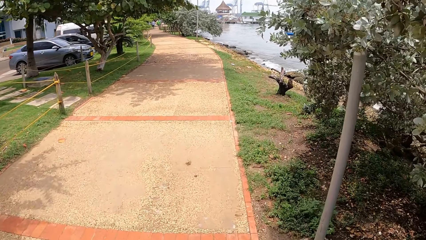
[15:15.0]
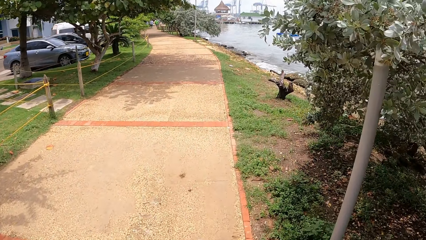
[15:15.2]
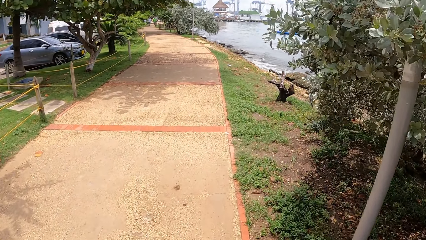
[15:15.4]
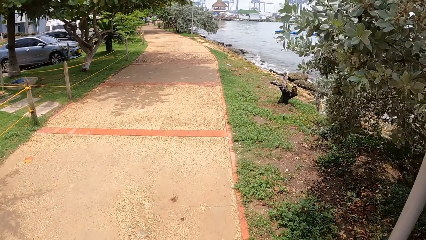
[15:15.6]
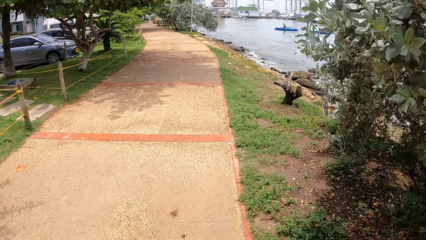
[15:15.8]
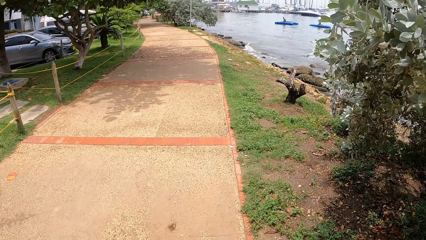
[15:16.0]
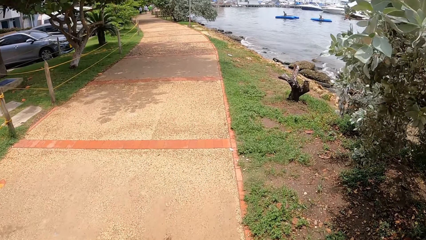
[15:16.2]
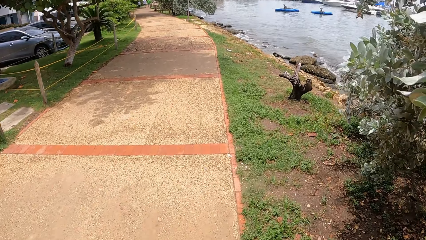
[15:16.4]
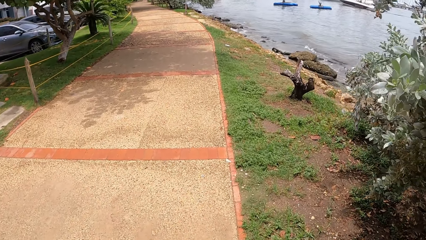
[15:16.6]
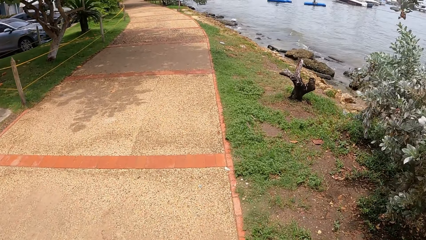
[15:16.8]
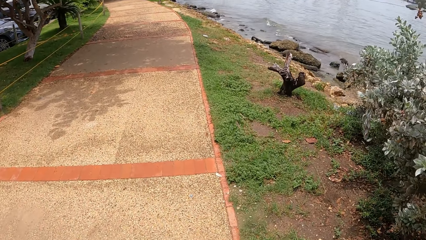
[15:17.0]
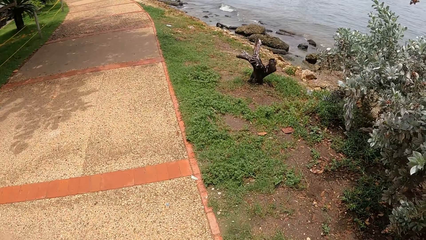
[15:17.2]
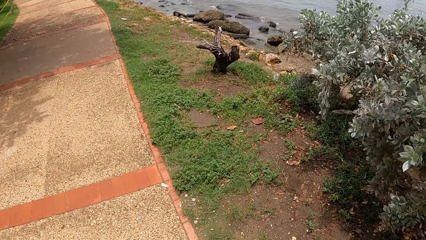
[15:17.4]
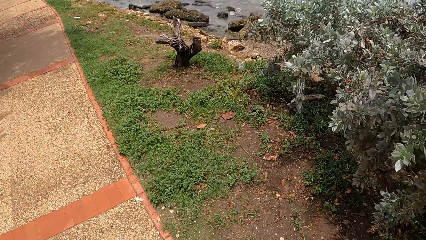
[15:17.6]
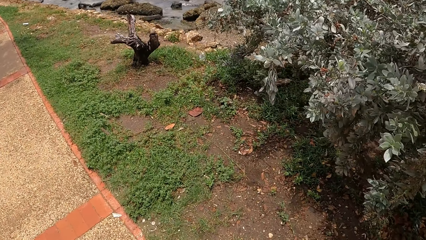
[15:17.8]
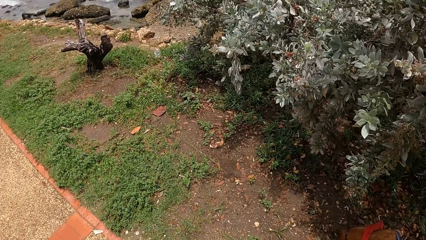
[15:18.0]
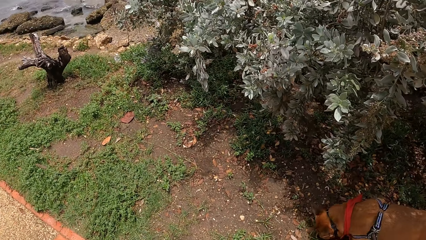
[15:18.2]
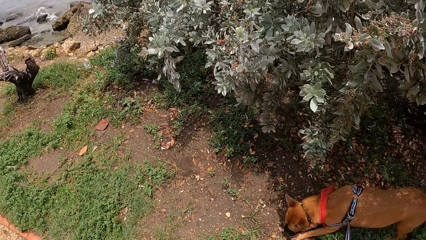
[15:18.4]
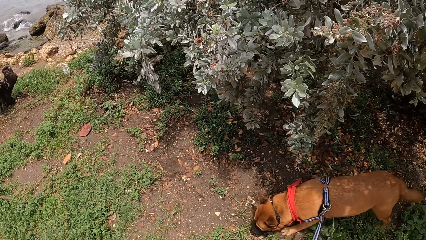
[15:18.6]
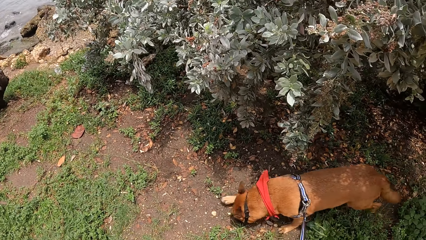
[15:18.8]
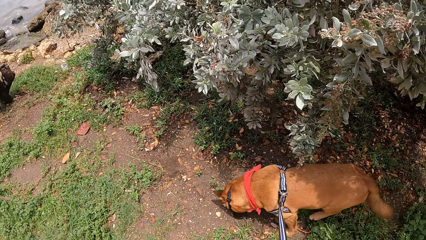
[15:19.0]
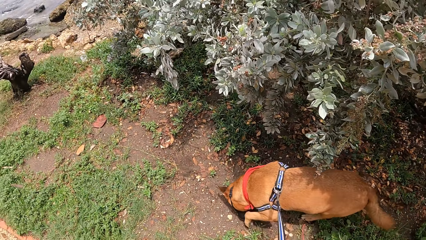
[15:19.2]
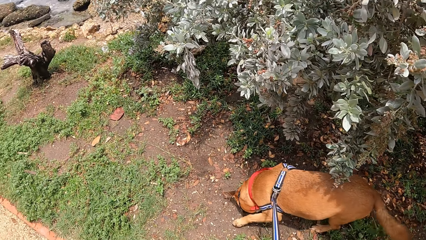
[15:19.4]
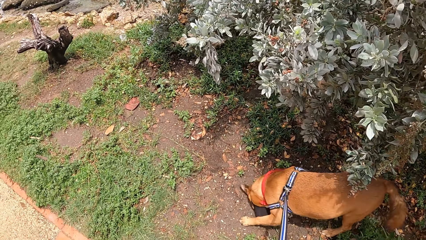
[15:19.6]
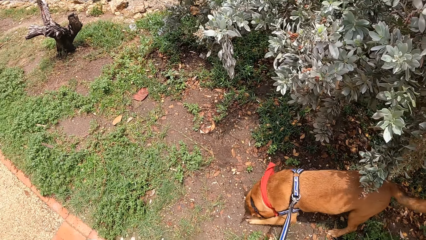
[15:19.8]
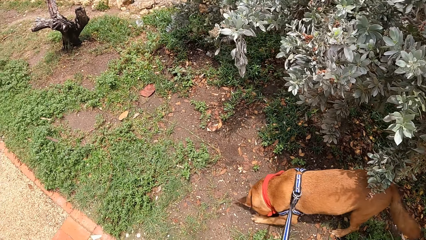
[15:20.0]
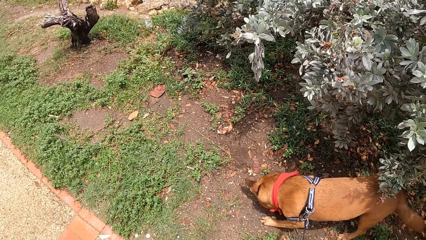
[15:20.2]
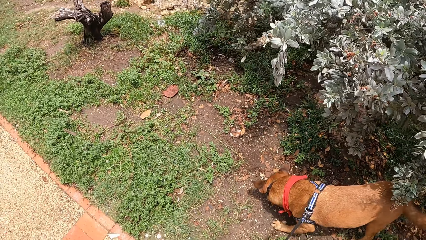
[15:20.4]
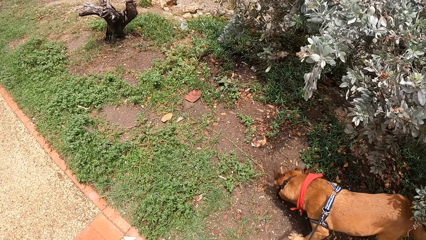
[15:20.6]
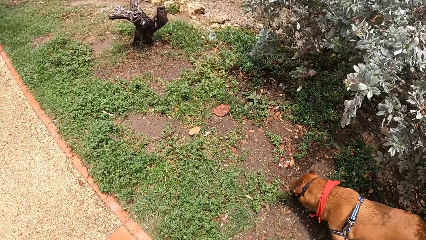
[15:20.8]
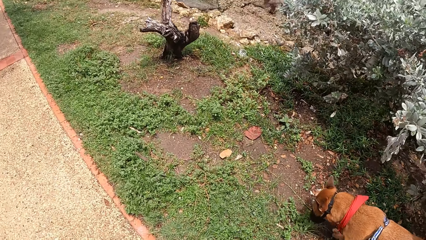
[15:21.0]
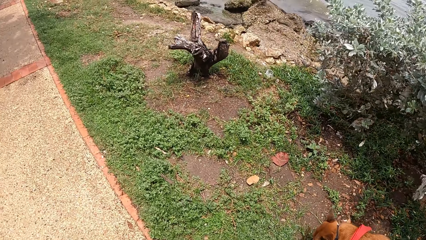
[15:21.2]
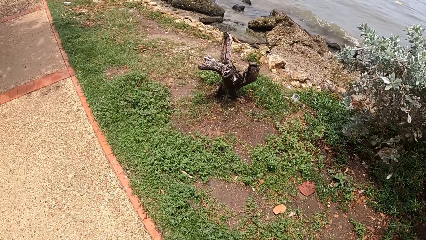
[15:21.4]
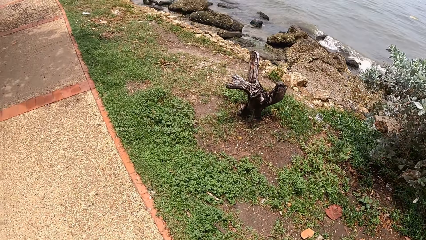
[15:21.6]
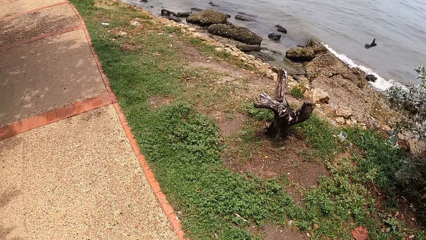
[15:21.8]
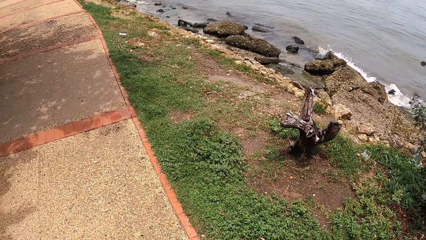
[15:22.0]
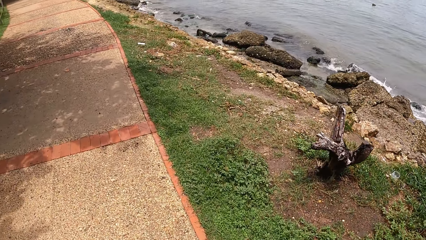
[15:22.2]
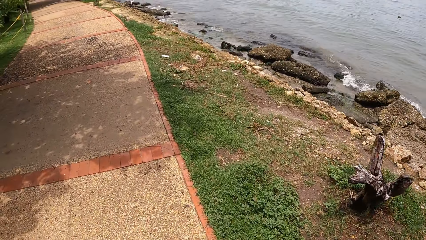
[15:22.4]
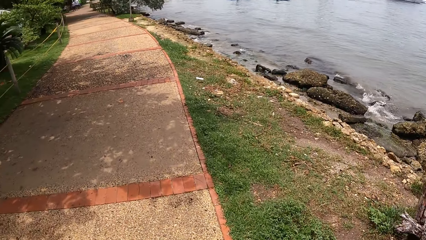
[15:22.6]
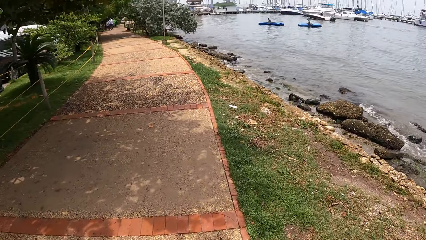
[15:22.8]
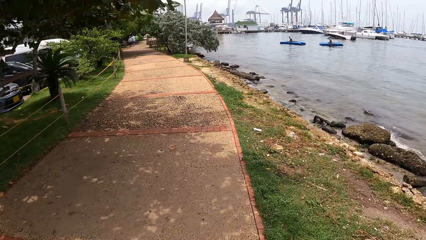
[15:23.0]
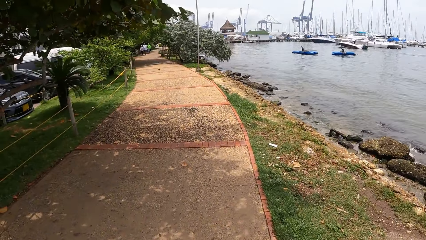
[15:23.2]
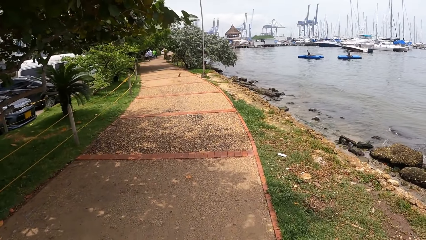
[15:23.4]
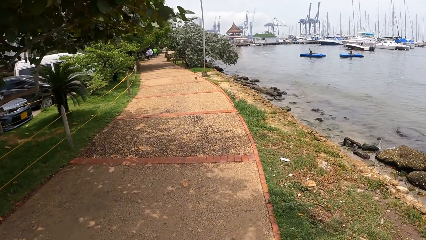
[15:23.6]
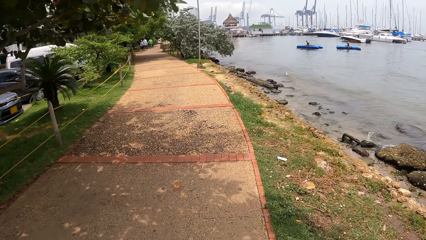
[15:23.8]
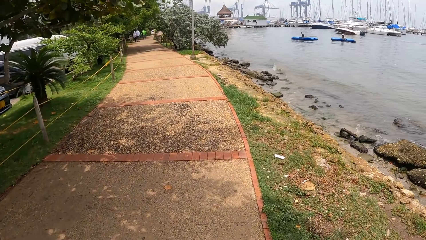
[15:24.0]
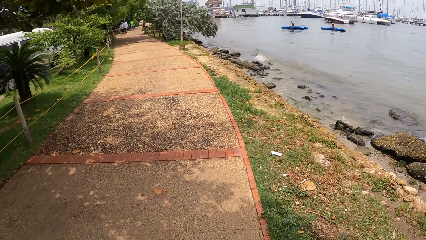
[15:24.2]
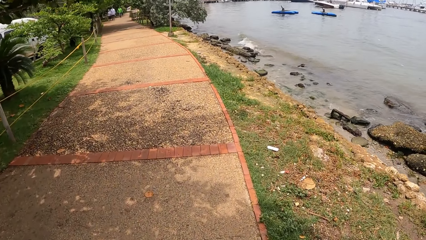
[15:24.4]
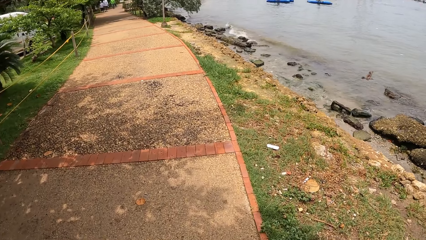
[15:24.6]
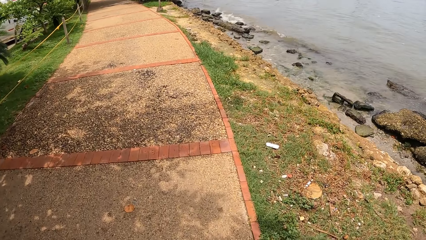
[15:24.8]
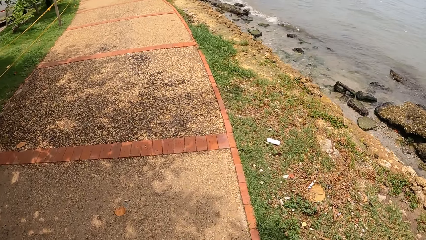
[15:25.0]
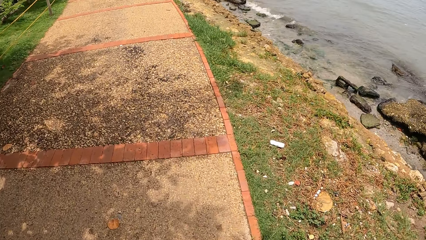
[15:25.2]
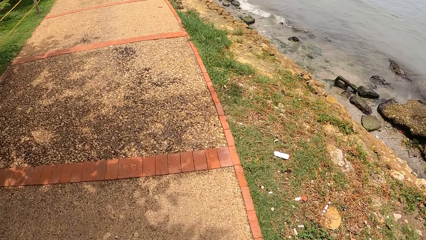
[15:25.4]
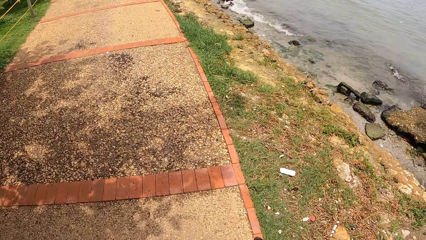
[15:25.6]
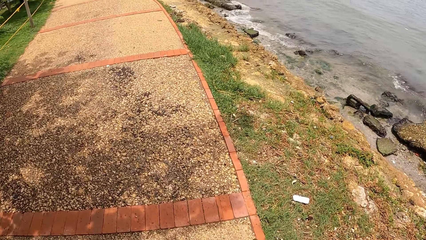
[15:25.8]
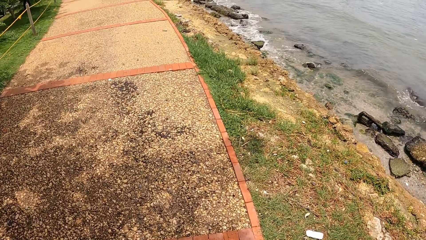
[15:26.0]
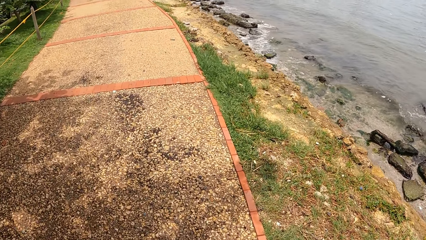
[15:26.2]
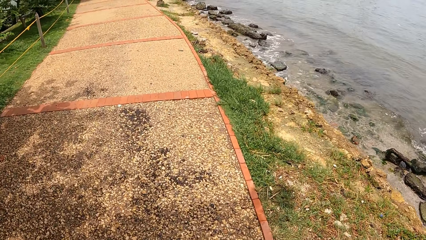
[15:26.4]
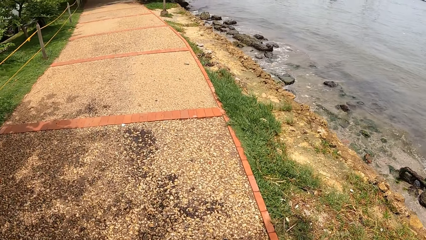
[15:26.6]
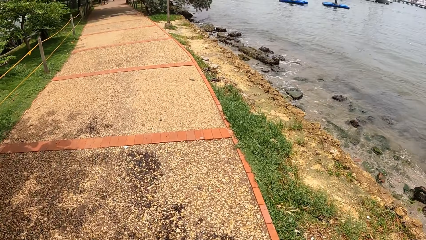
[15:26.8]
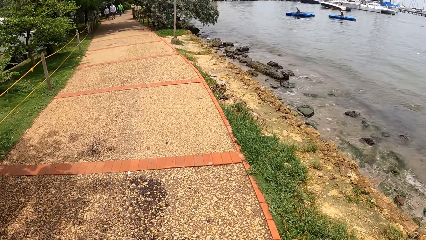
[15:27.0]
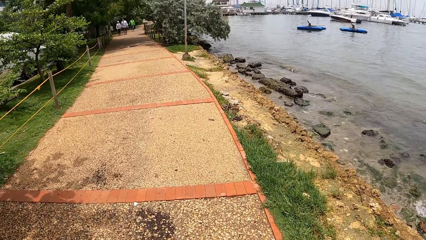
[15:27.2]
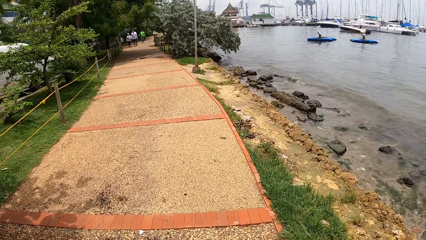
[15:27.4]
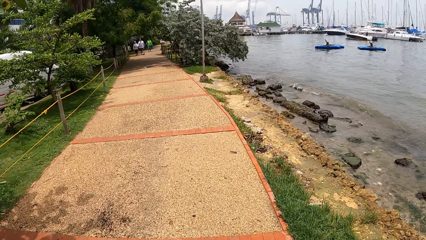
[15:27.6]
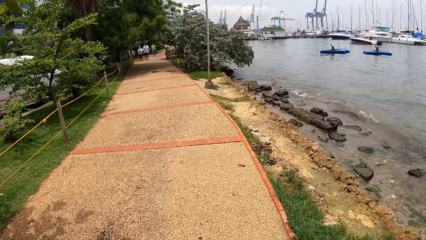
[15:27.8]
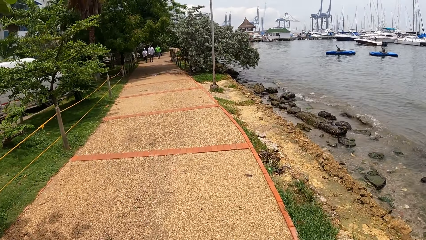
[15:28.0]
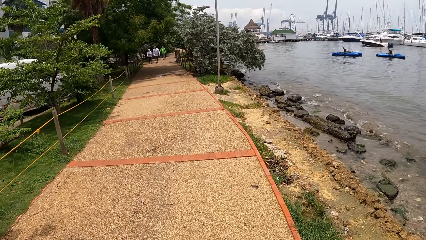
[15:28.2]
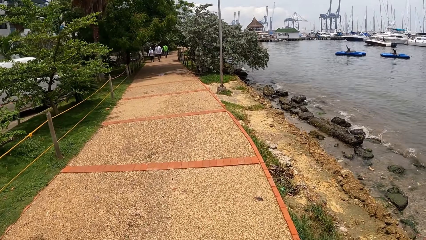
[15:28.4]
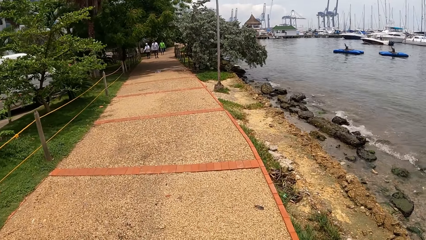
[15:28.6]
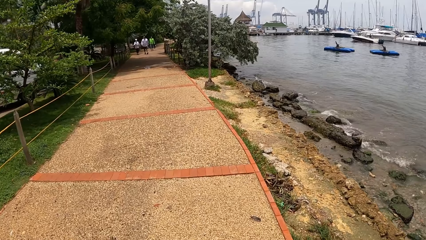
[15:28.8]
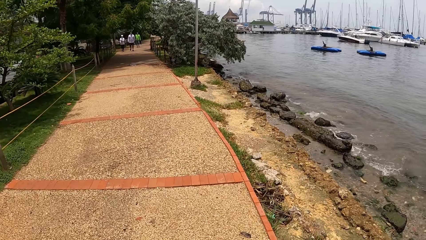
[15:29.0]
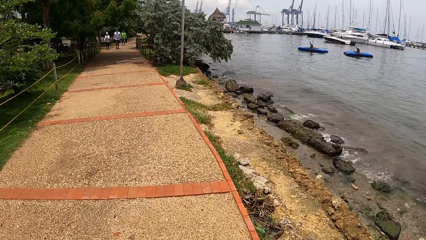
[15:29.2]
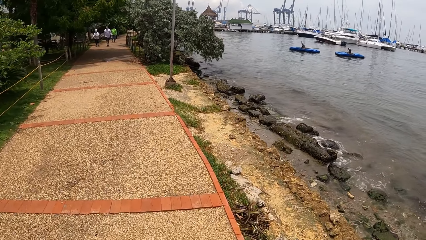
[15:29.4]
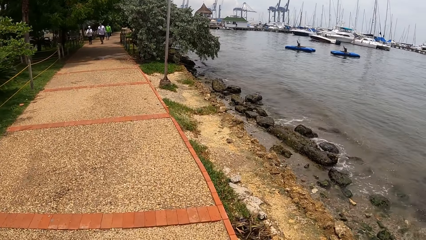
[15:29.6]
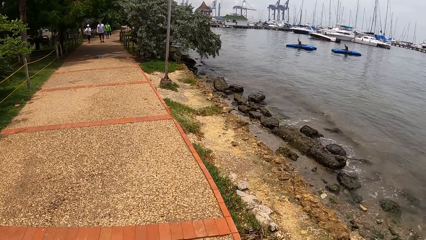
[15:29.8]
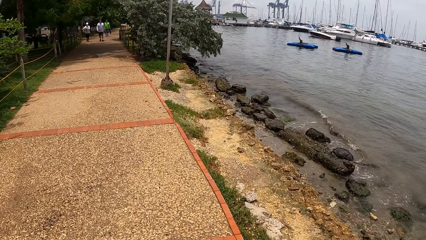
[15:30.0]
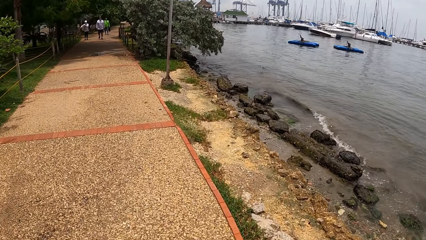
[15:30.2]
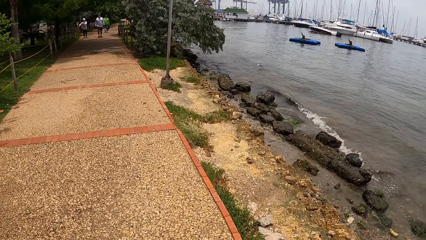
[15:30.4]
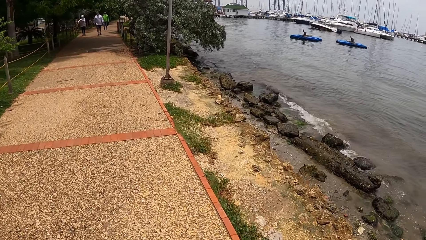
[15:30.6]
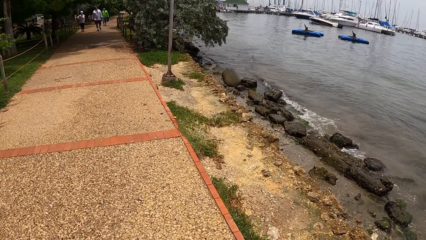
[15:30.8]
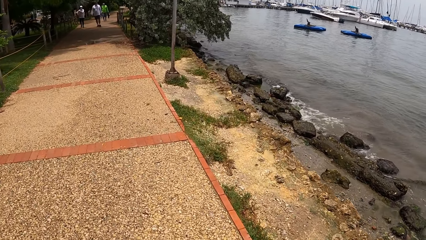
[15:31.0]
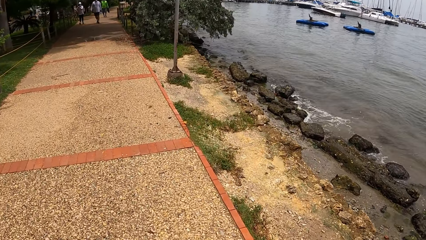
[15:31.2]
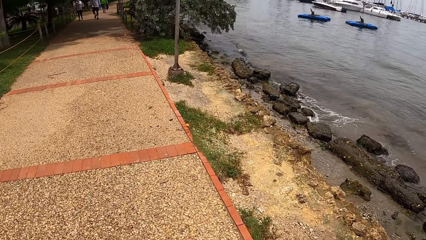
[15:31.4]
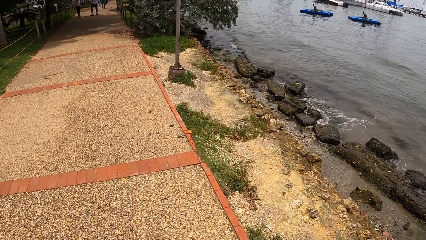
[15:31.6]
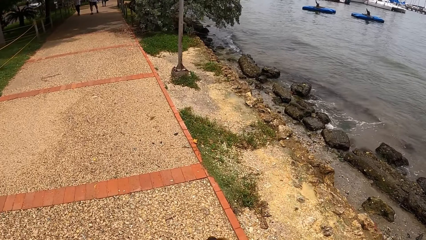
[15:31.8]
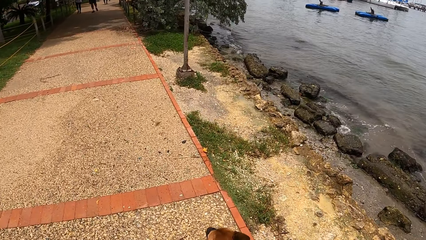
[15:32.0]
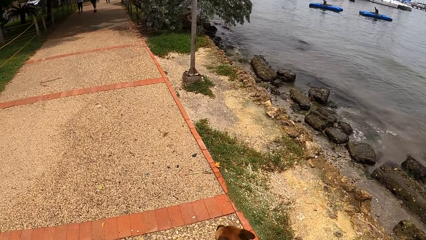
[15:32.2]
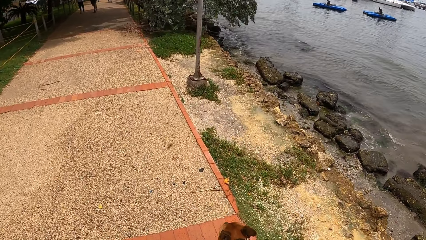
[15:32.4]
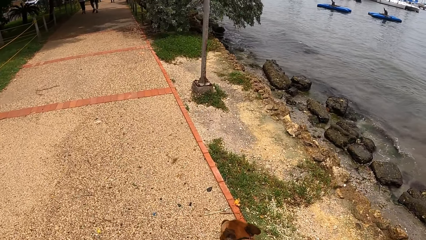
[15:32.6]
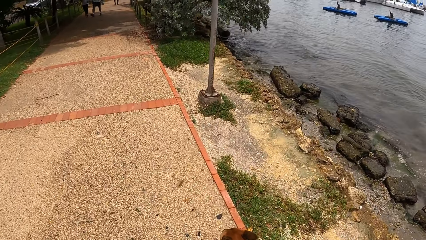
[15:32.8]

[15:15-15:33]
The camera wearer looks at the dog. They look at the water in the ocean. They look at the water vessels in the ocean. They look at the water tides.
